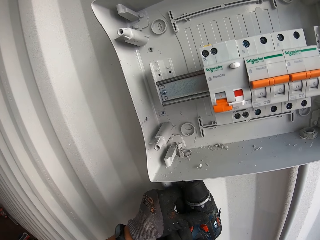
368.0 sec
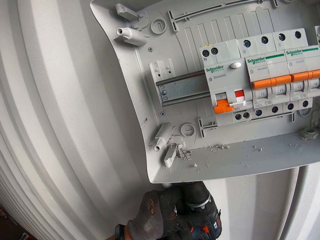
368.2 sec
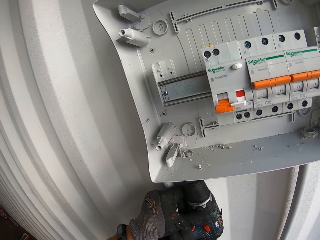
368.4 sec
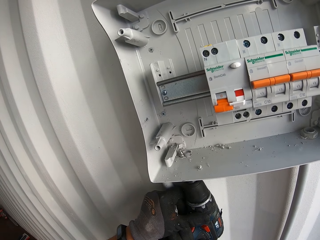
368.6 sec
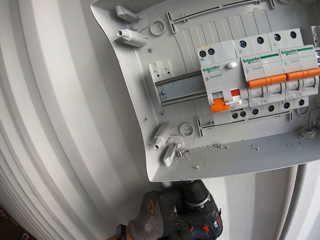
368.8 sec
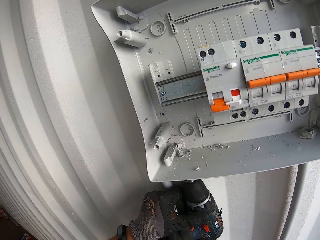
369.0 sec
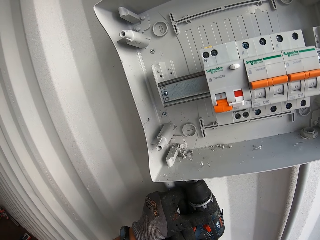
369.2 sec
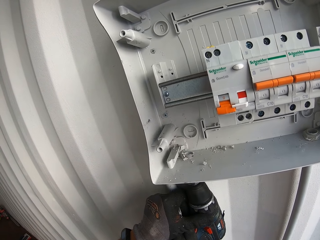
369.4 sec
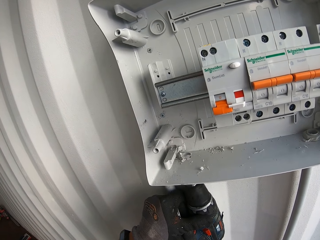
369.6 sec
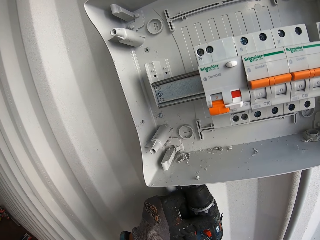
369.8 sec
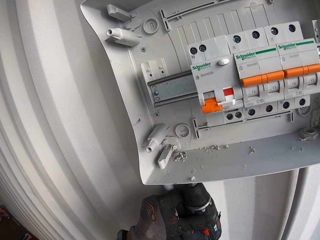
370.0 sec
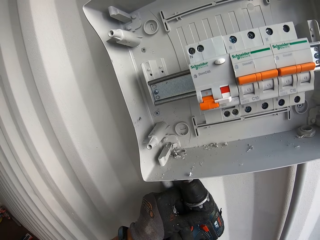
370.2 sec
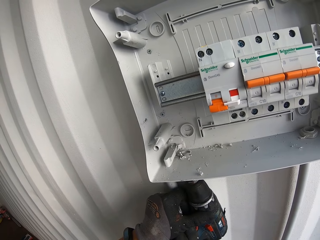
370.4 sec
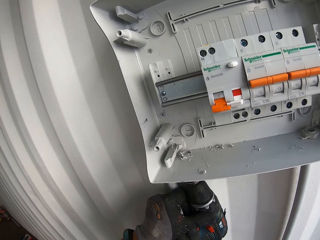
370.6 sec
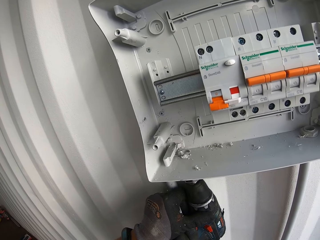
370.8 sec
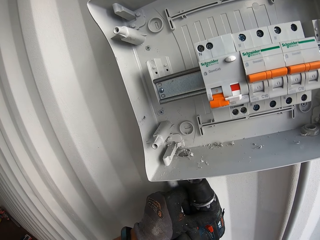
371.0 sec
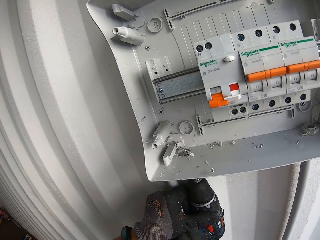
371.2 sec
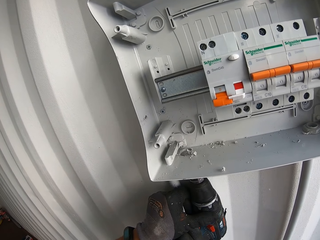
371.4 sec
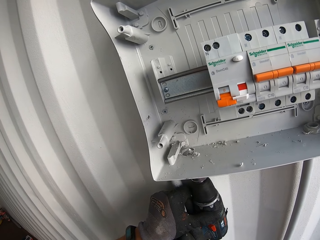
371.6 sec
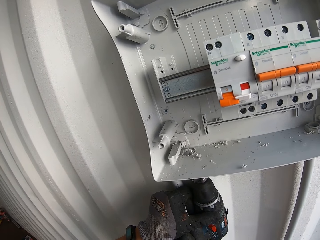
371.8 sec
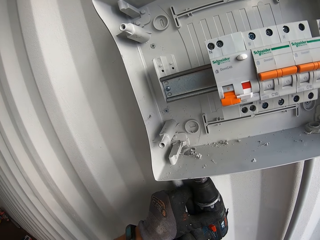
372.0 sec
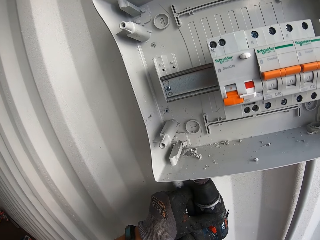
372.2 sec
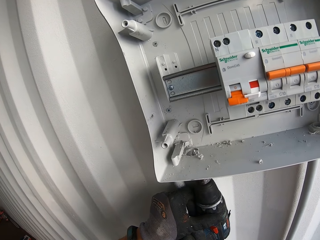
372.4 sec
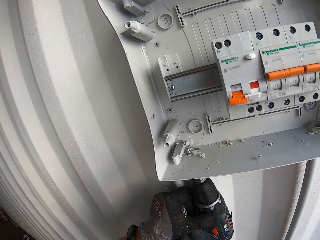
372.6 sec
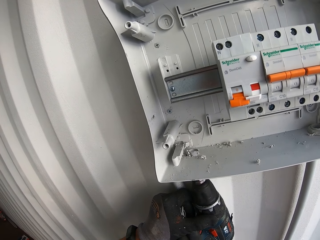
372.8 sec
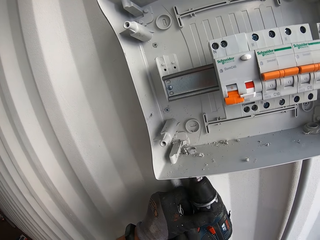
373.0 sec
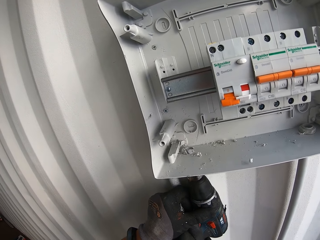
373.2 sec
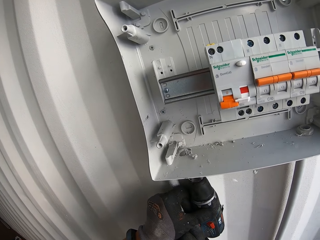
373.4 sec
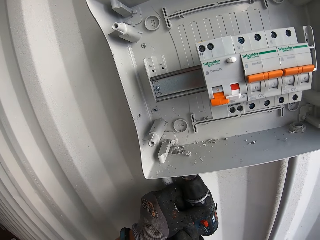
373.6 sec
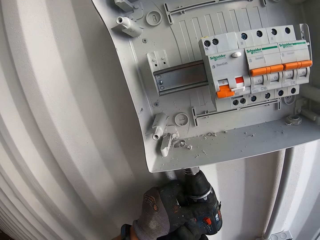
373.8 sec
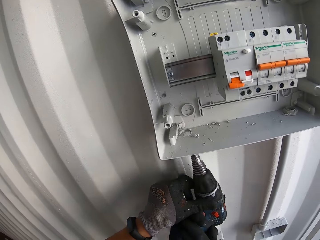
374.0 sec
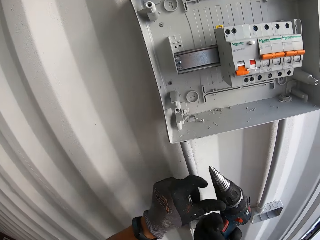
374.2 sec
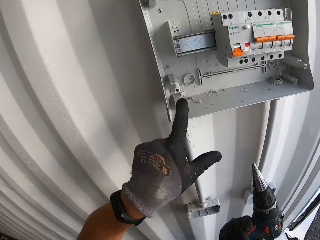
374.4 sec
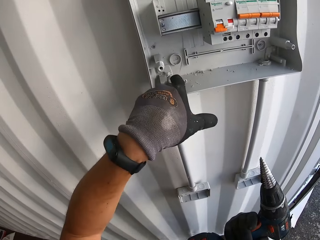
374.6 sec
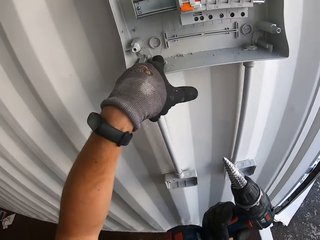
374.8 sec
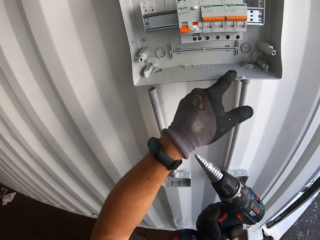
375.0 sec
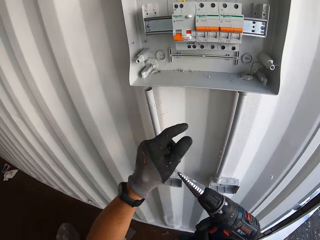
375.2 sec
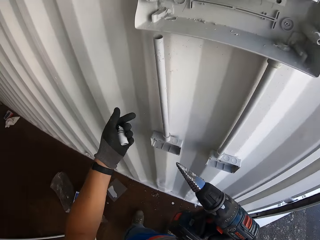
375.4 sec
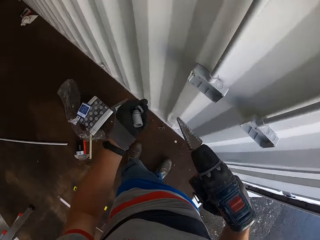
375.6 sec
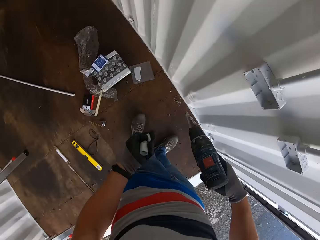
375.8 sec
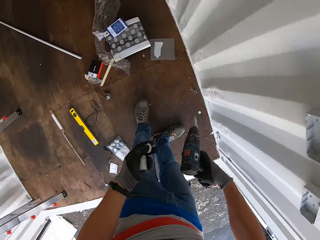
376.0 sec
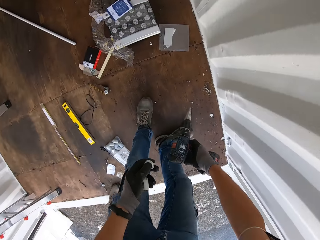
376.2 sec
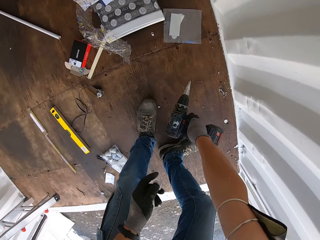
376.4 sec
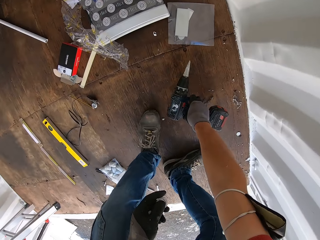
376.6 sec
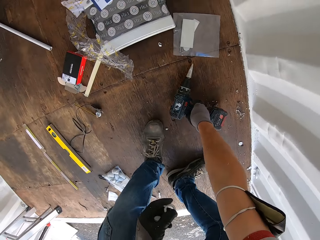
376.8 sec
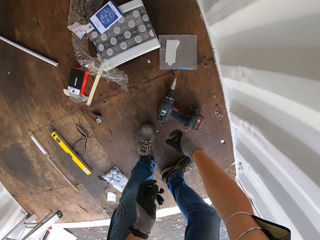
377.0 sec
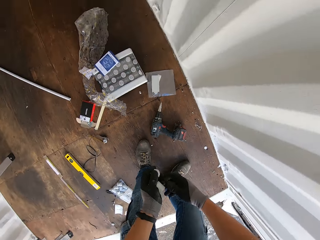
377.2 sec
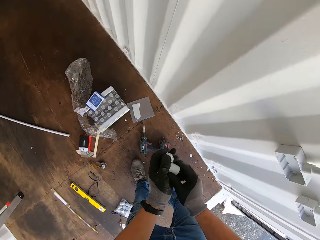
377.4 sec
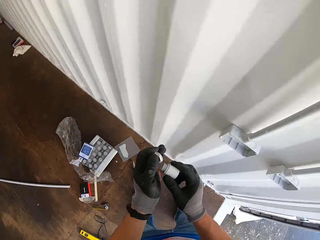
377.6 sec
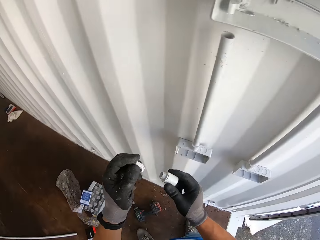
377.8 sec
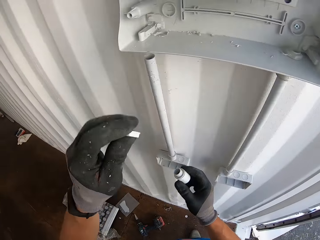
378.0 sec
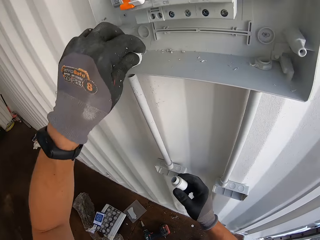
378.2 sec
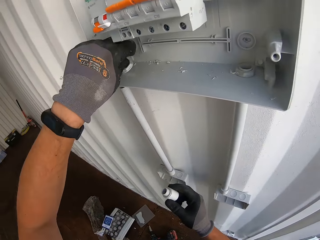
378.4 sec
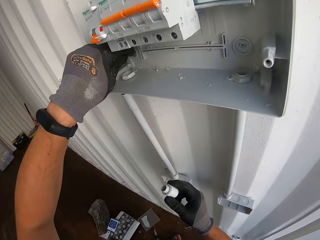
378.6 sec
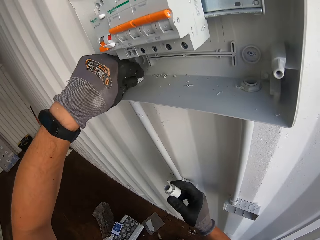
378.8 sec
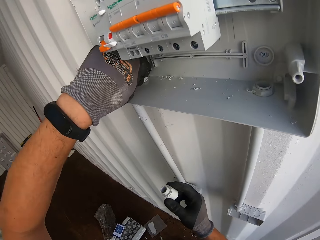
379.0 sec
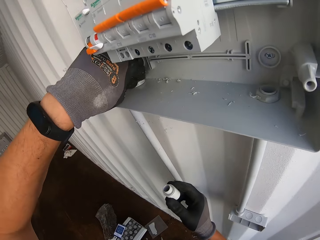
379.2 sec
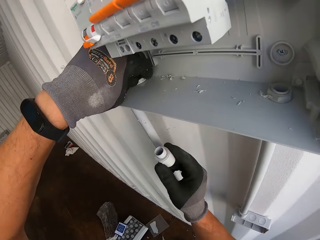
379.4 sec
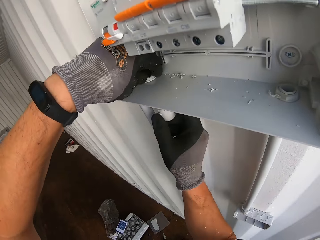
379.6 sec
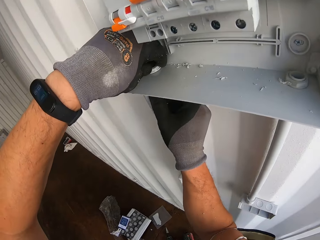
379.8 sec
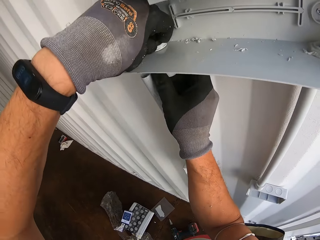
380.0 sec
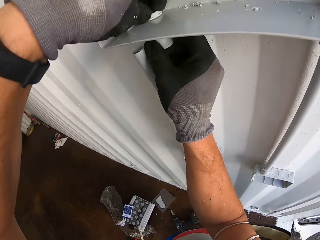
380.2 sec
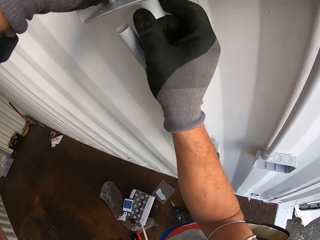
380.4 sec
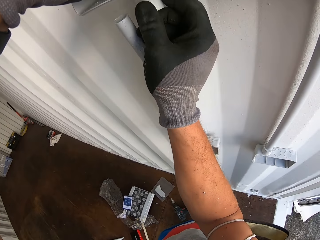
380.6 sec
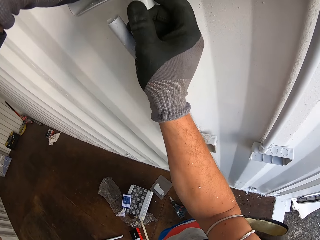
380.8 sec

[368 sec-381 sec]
The camera wearer removes the drill. They wipe the dirt. They put the drill down. They fix the cable pass on the drilled hole.

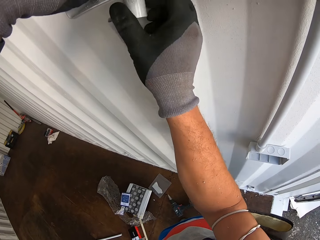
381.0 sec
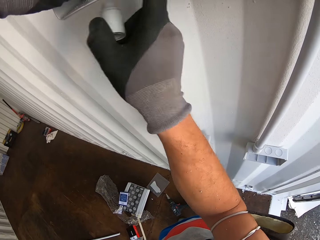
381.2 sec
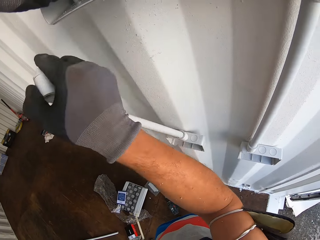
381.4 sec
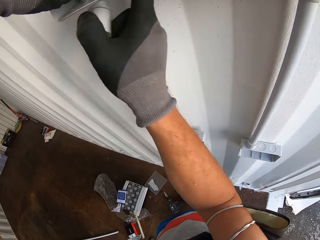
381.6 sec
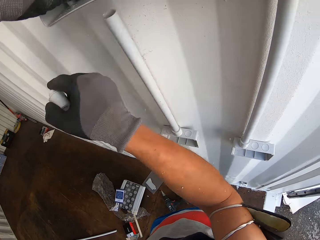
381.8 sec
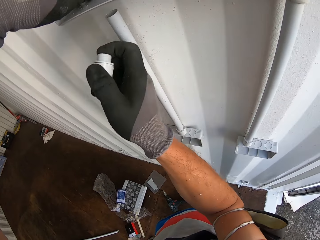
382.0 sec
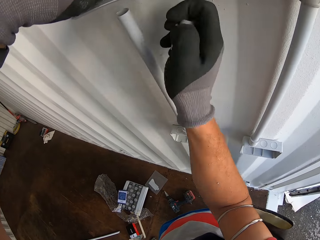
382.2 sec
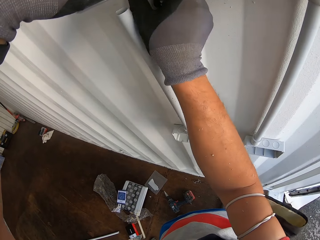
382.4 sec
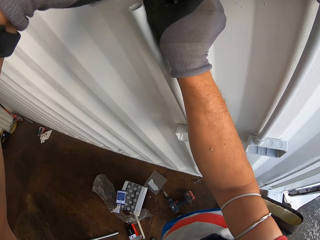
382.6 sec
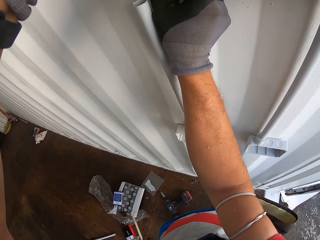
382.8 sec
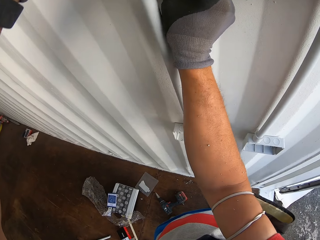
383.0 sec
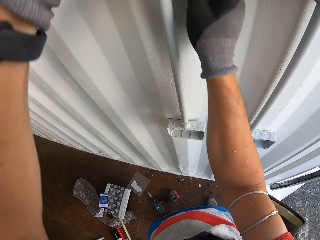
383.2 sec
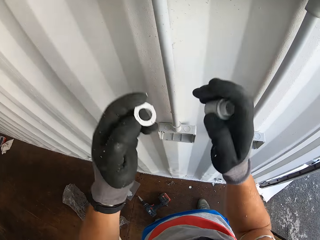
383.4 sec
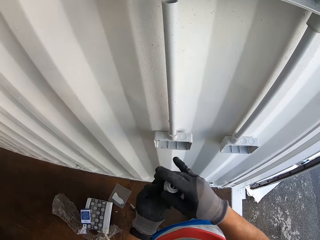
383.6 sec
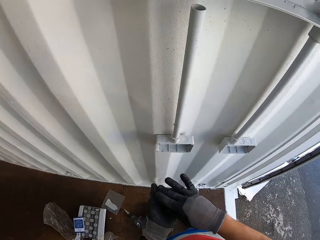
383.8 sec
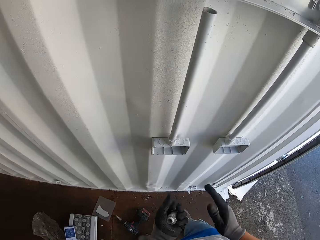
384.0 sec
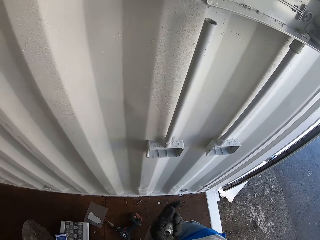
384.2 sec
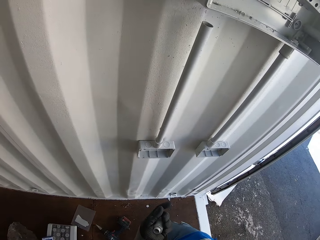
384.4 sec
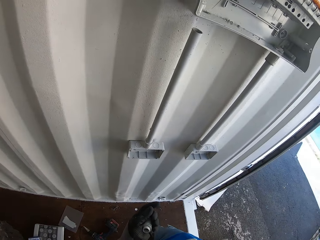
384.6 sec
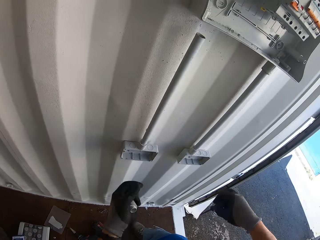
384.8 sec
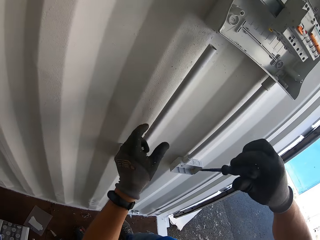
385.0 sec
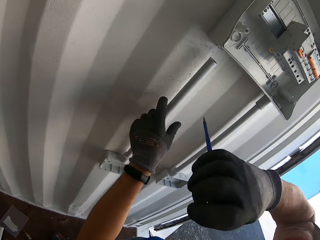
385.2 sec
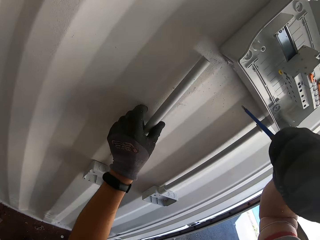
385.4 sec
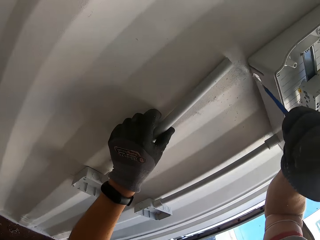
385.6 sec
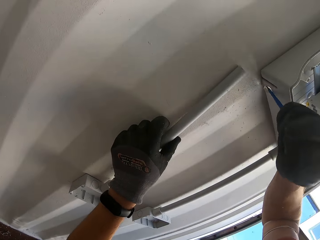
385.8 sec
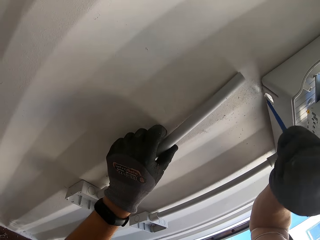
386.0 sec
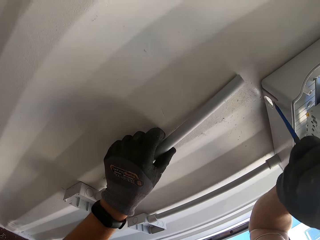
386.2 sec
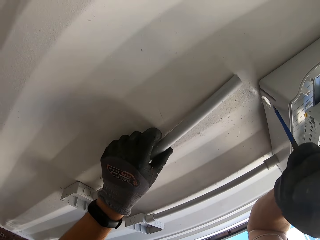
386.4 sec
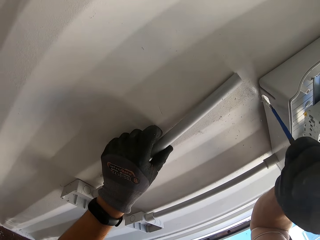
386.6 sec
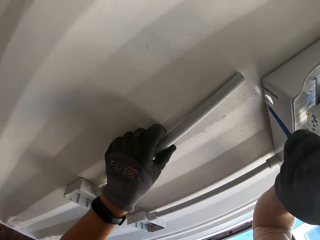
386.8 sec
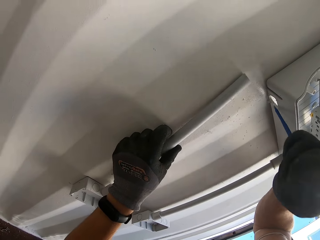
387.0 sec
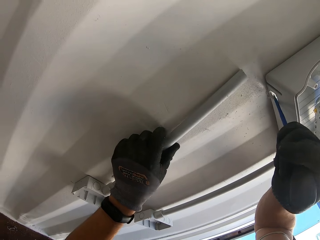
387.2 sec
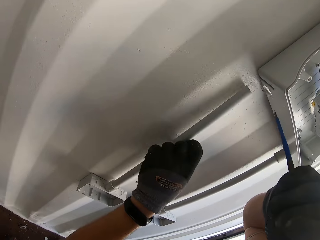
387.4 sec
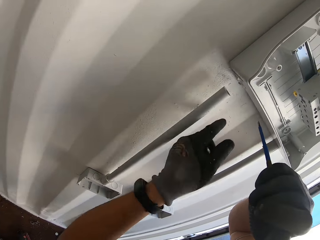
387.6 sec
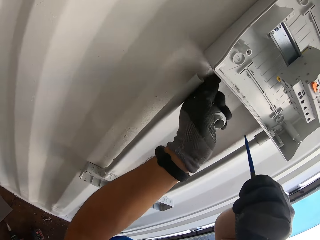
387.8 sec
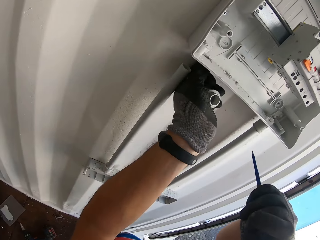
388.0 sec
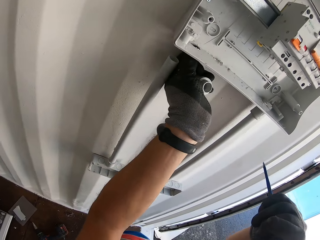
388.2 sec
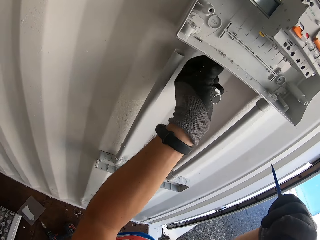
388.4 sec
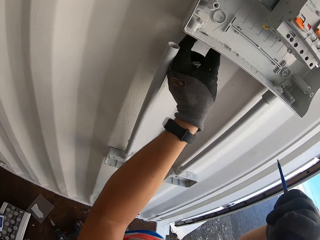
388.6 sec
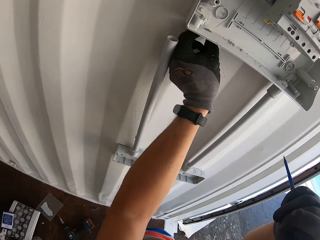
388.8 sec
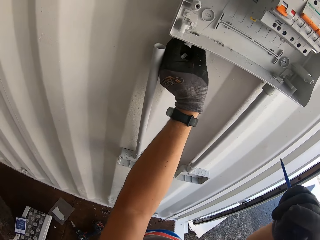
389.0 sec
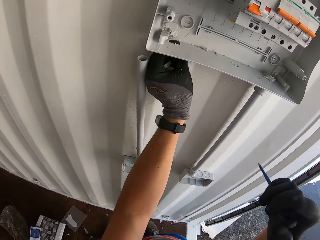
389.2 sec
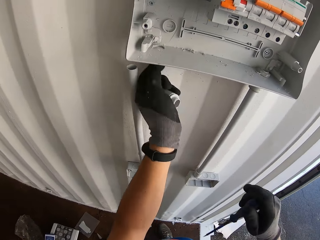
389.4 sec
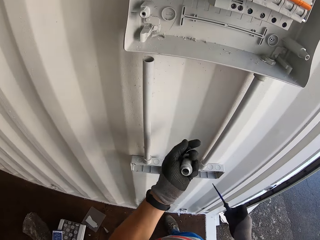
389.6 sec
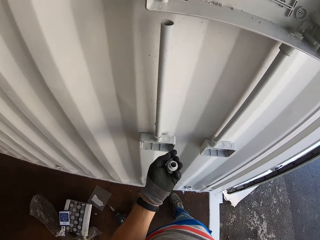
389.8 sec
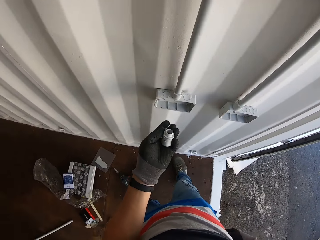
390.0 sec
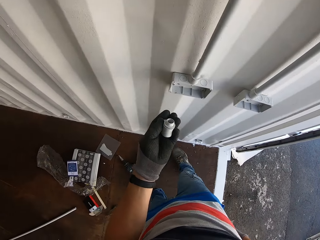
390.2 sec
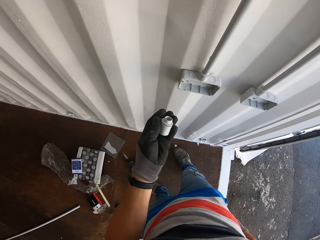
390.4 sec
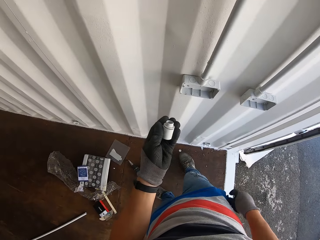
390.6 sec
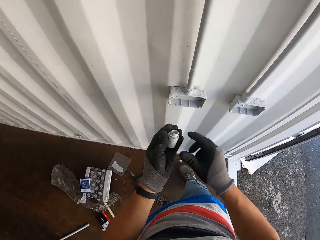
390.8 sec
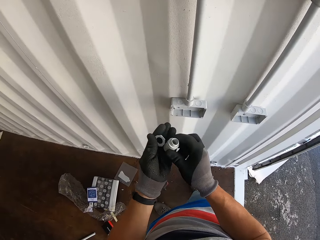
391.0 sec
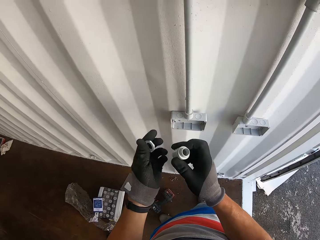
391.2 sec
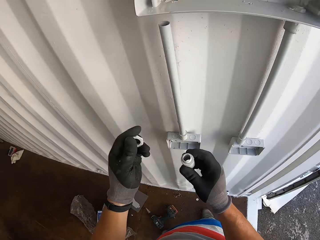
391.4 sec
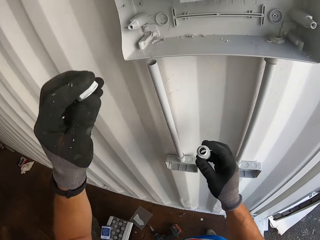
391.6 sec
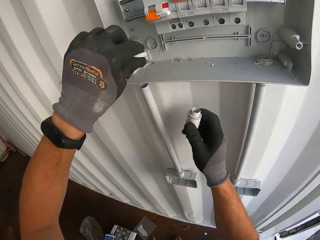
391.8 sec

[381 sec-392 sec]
The camera wearer wipes the hole. He removes the cable pass. He picks up a screw. He punches the hole. He hits the circuit breaker box with something. He puts his finger in the hole. He puts the screw in his pocket. He picks up the cable pass.
